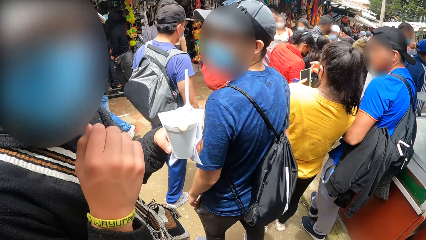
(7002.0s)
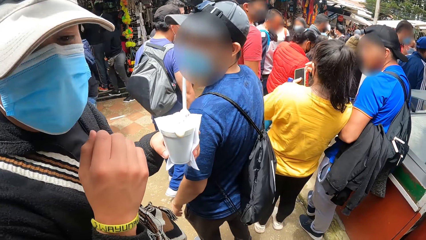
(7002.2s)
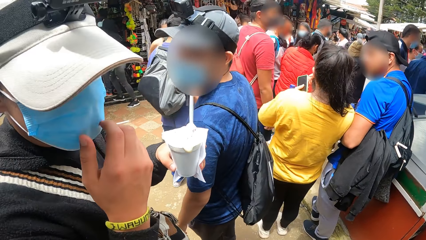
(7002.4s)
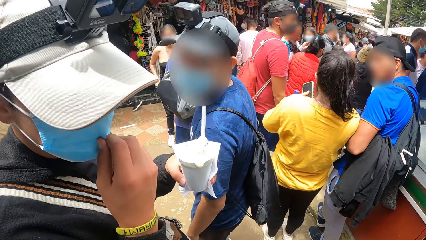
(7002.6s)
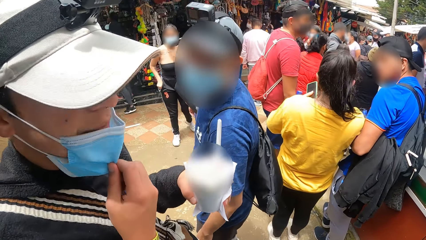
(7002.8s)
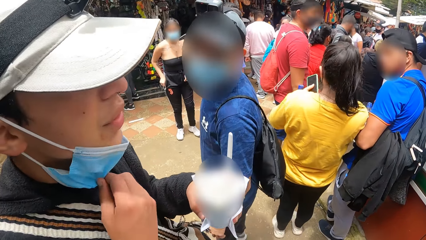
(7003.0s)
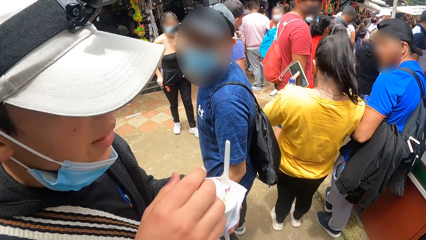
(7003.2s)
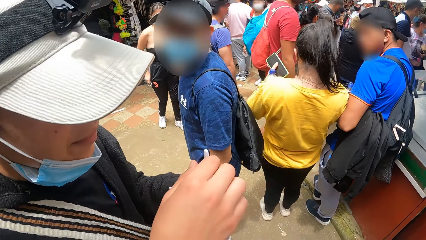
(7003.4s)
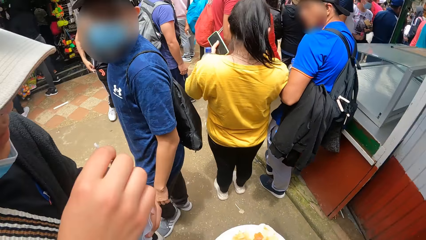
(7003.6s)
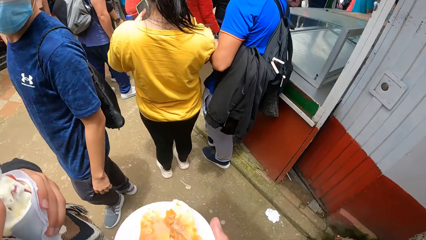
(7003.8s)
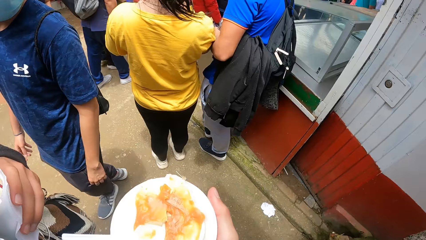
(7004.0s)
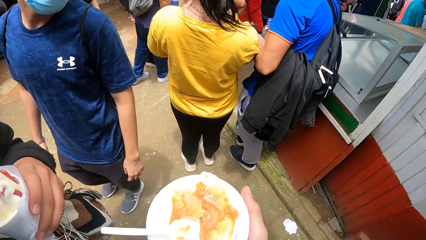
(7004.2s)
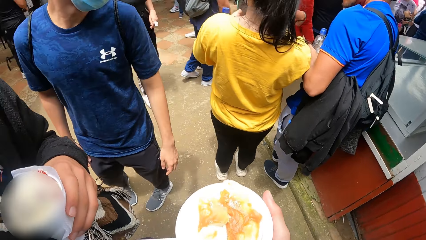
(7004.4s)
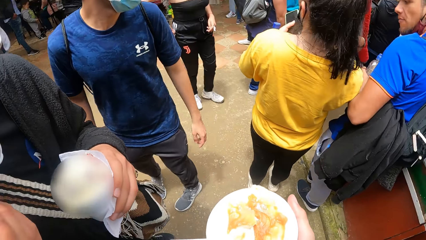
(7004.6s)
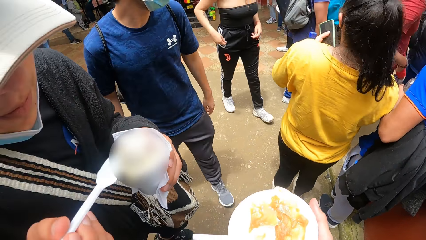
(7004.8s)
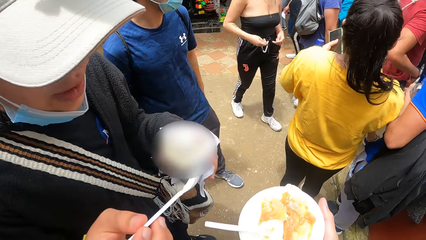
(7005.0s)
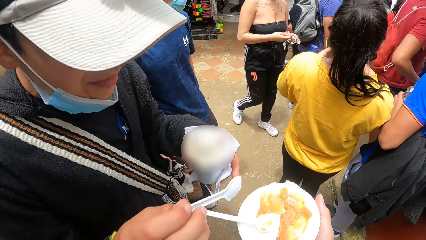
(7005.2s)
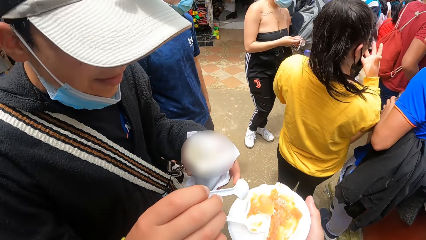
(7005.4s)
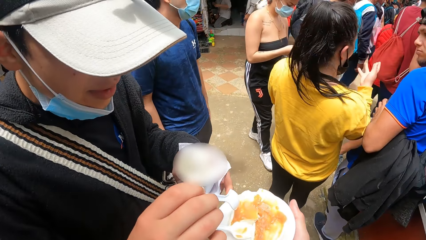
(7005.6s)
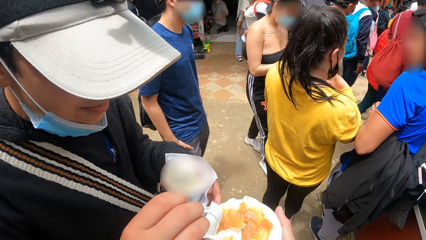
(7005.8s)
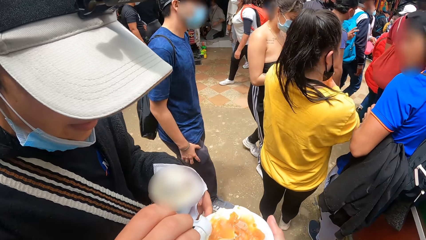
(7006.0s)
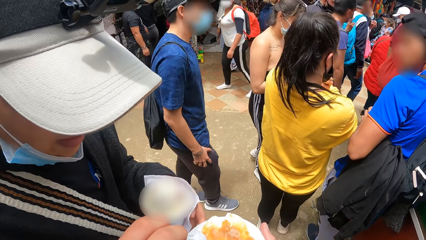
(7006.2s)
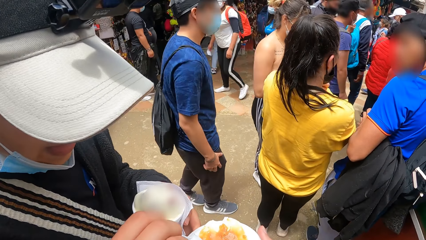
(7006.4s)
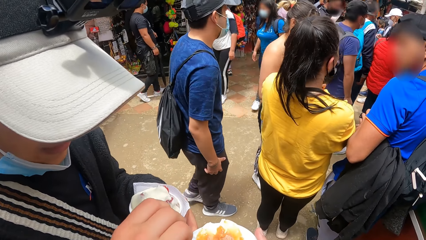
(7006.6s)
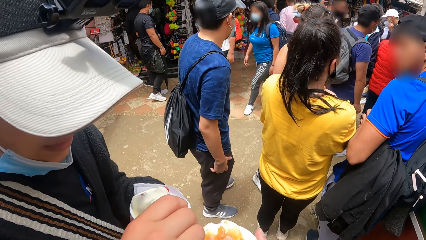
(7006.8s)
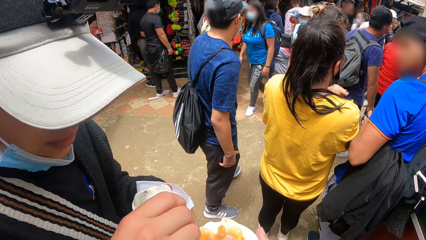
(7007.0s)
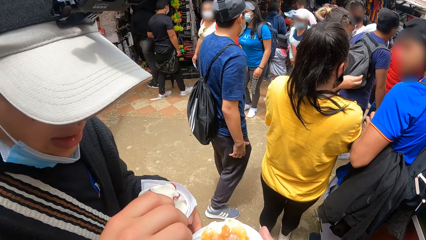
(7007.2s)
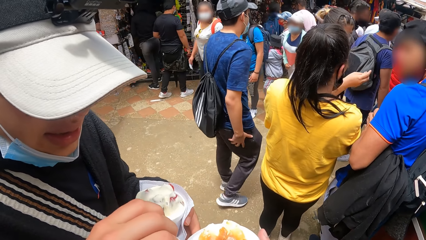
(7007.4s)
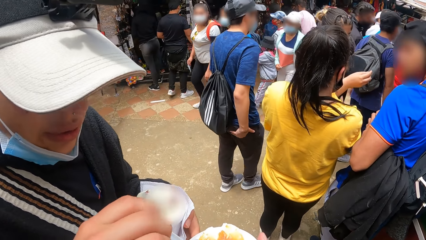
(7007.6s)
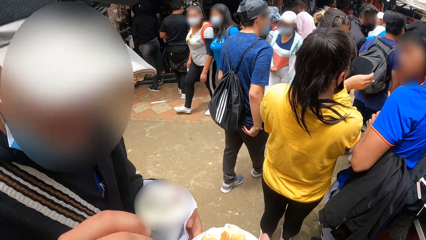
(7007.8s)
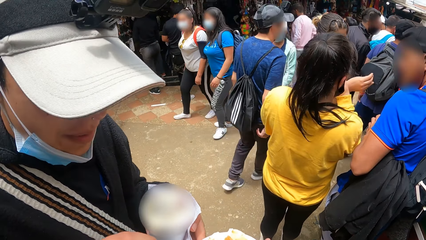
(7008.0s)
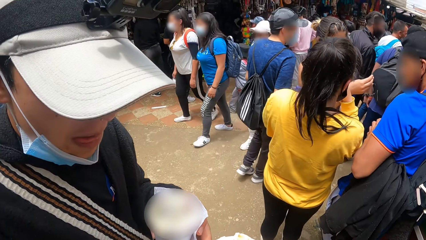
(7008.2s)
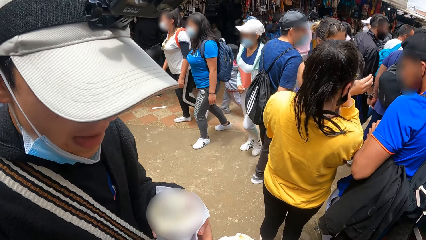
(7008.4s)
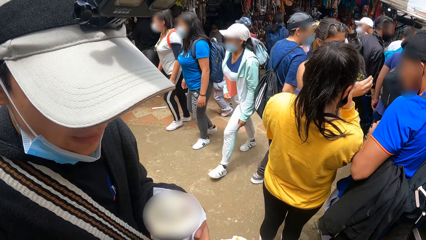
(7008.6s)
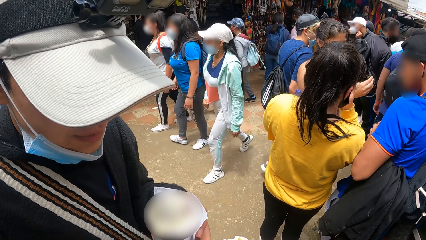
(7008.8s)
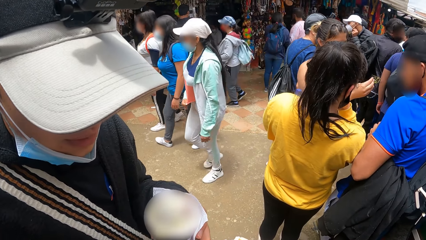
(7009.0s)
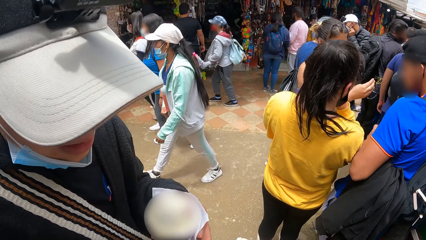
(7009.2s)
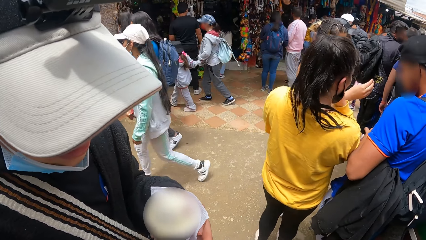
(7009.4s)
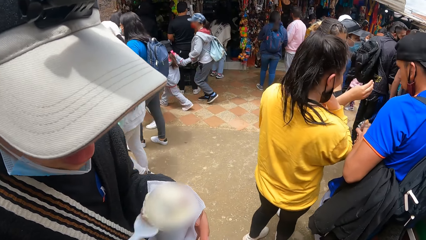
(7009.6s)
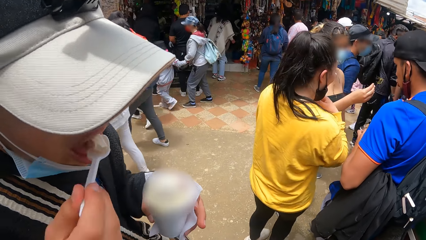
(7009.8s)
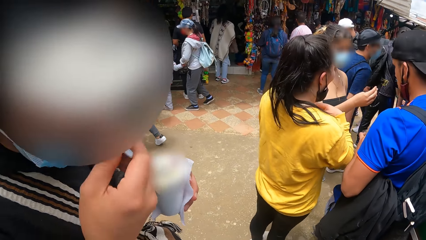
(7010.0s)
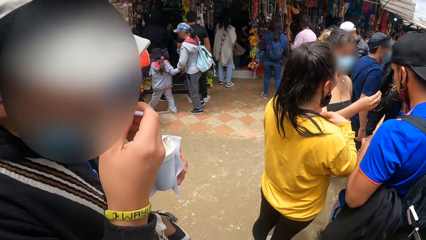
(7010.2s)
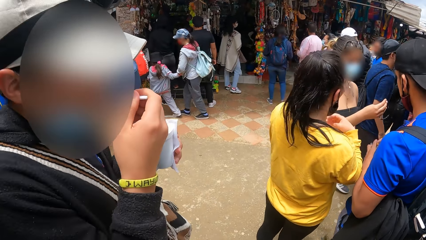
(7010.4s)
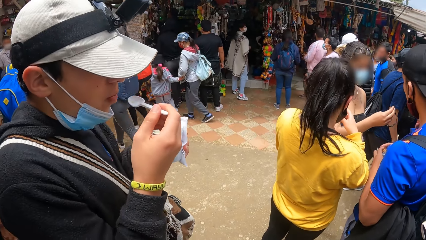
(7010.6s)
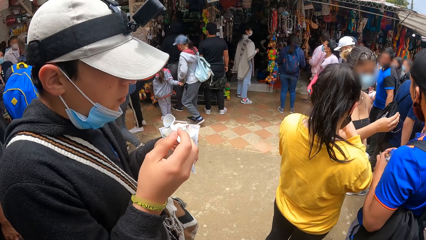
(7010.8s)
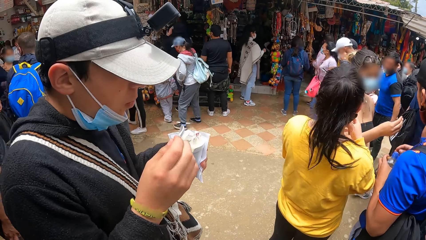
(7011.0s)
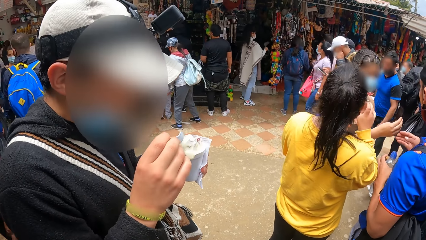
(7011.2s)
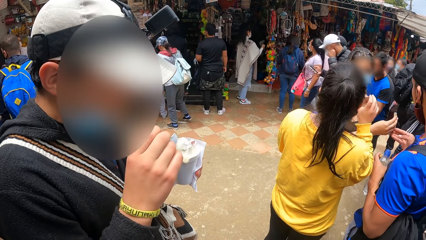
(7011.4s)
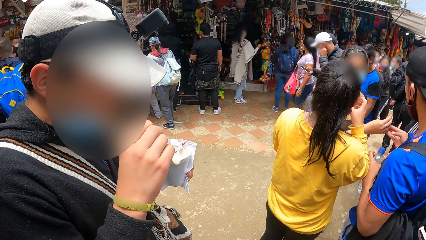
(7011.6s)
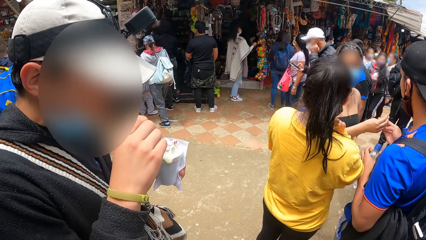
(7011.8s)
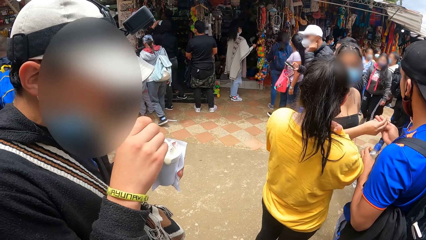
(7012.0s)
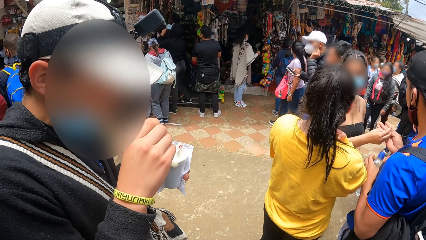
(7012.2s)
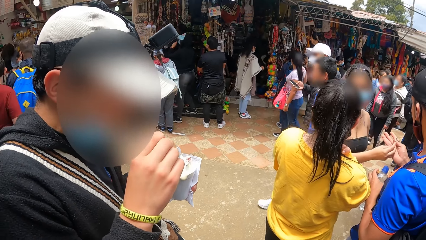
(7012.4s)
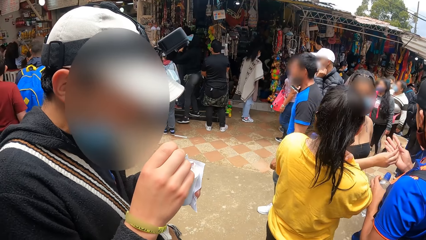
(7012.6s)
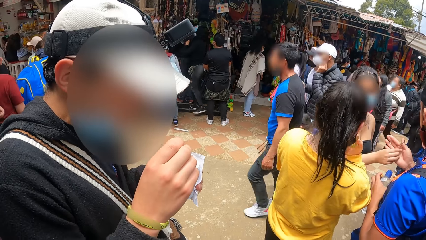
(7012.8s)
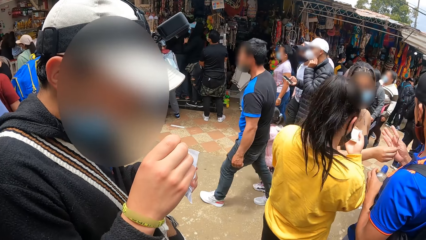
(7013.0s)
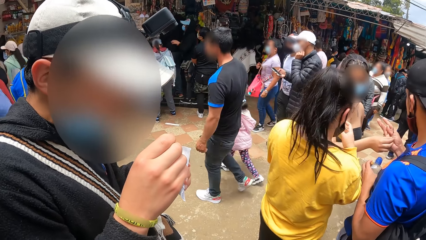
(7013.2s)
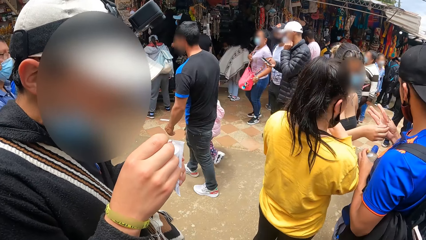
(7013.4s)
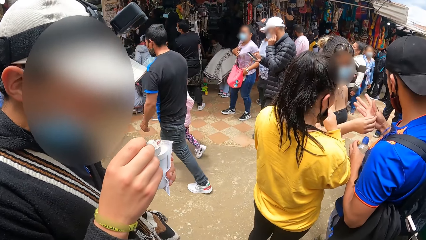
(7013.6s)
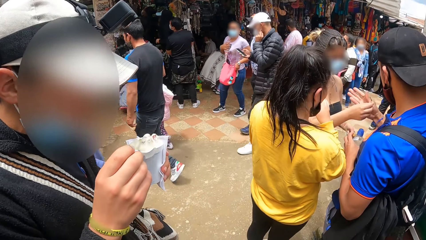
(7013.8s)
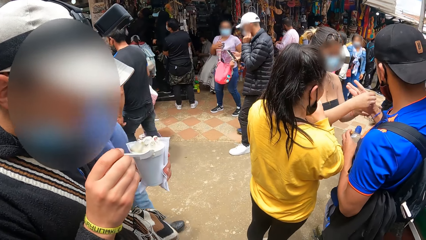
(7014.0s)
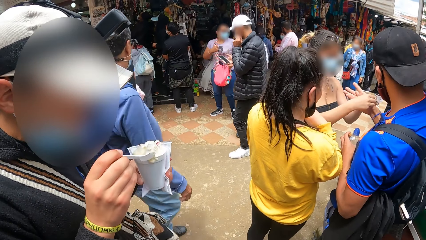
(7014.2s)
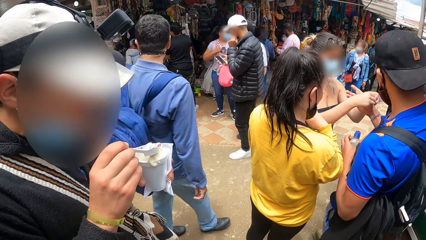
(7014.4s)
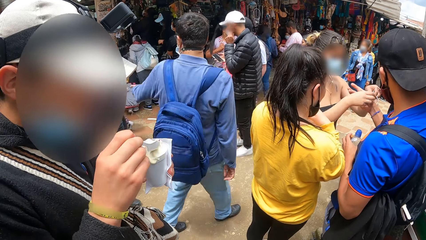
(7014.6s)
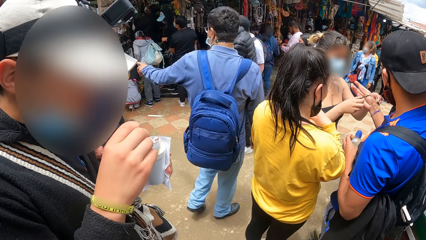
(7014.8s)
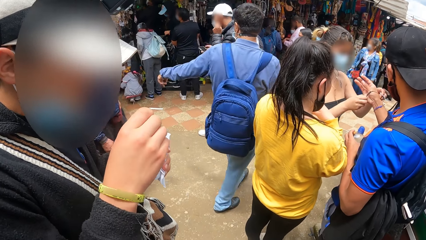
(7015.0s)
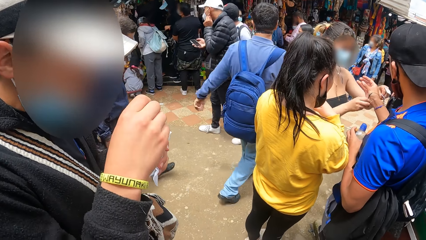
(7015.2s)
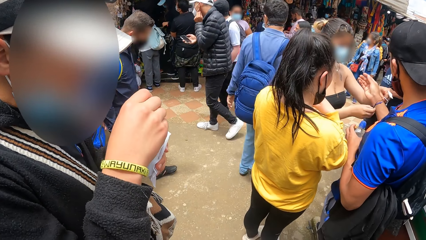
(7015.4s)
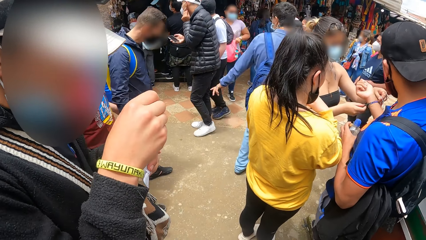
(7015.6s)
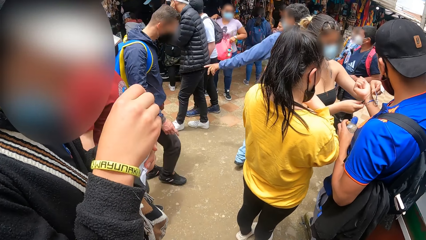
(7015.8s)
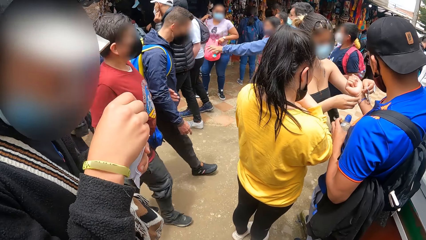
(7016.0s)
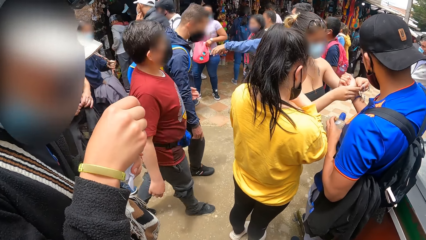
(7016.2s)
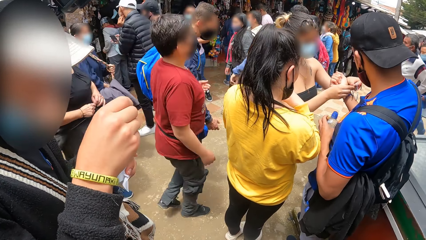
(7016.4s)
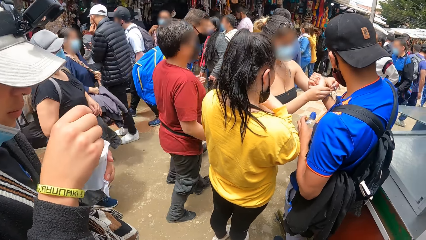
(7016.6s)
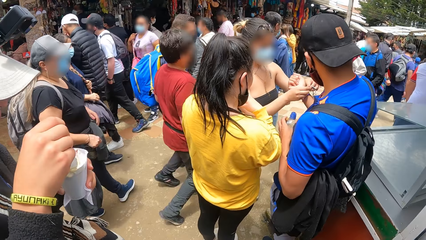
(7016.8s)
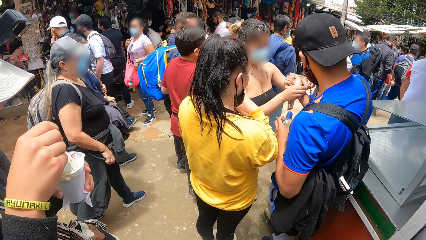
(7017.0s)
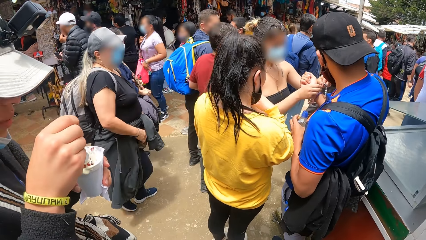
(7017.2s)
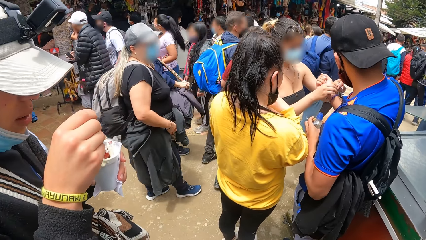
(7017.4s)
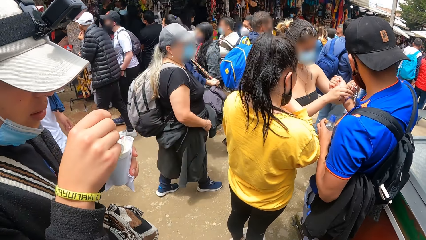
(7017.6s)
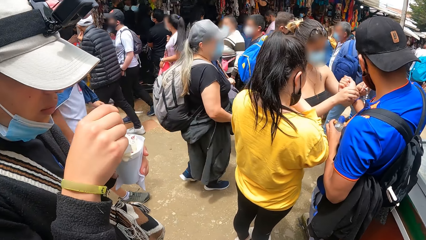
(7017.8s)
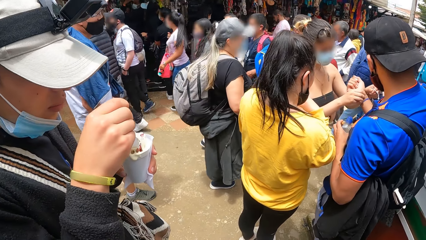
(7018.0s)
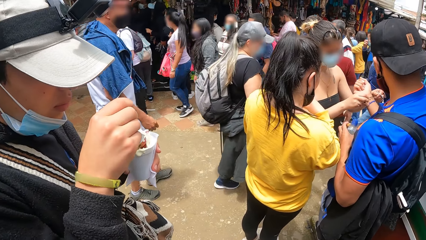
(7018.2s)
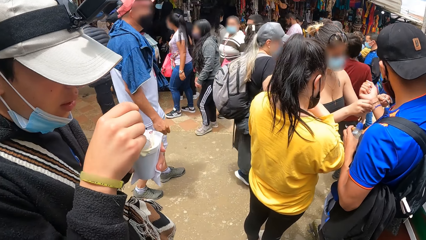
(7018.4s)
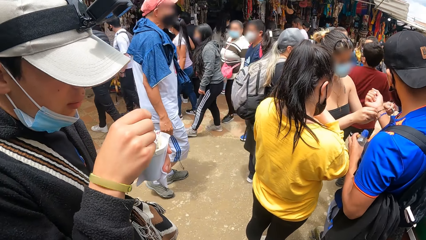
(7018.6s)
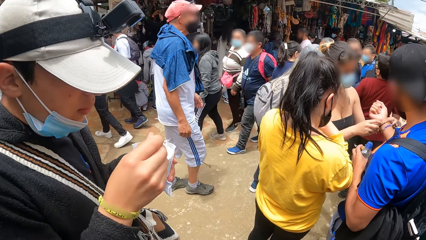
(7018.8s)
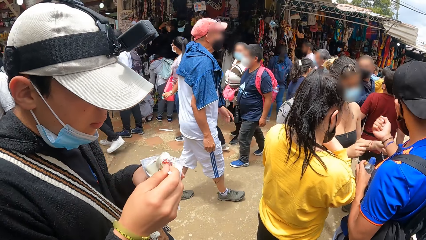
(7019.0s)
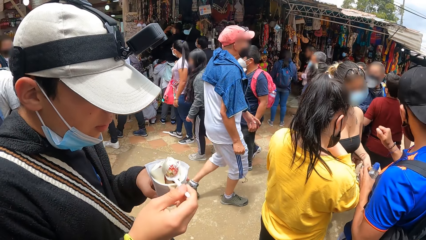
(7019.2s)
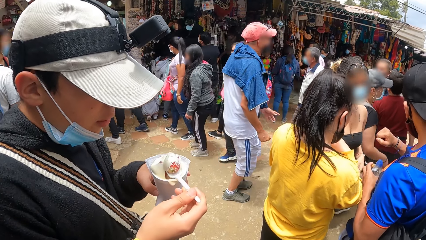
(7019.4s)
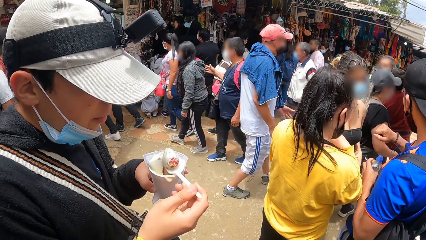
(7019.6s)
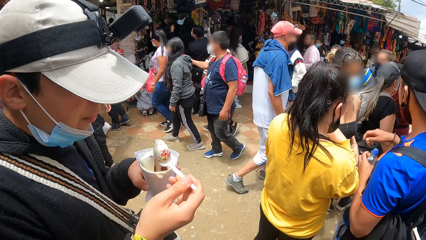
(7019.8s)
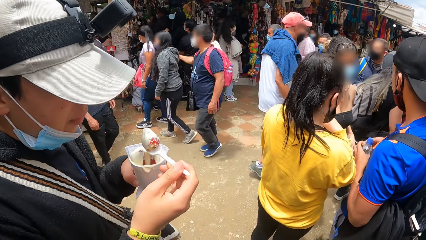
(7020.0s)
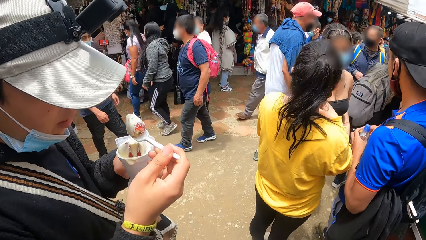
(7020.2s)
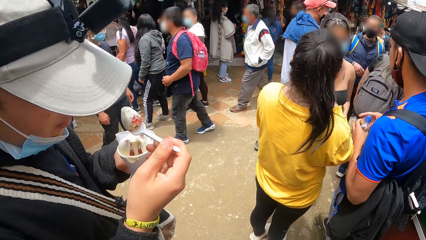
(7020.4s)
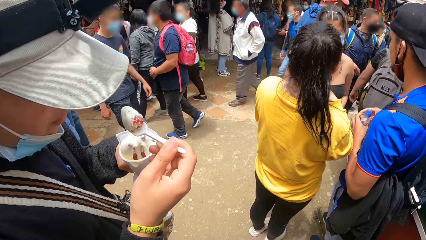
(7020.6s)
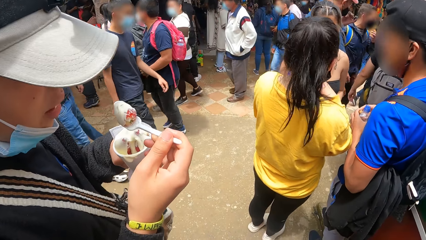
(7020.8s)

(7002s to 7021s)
A man adjusts the facemask on his face with his right hand. The camera wearer talks to the man. The man takes ice cream from the cup of ice cream in his left hand with a plastic spoon in his right hand. The man puts the ice cream in the plastic spoon in his right hand in his mouth. The man takes food from the plate of food in the camera wearer's right hand with the plastic spoon in his right hand. The man puts the food in the plastic spoon in his right hand in his mouth. The man eats ice cream with the spoon. The man takes ice cream from the cup of ice cream in his left hand with the plastic spoon in his right hand.
